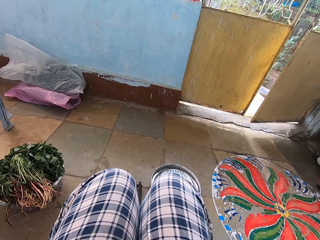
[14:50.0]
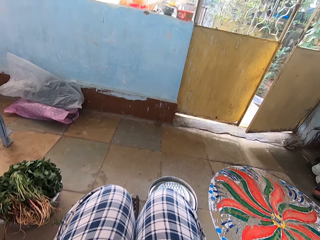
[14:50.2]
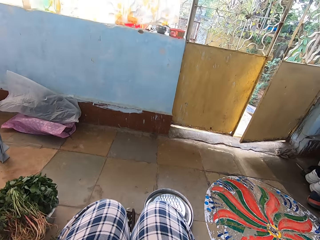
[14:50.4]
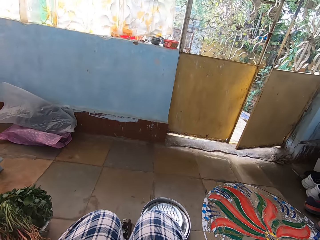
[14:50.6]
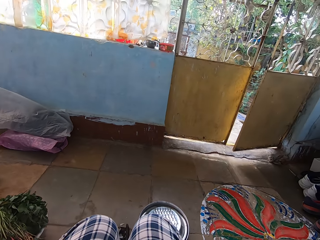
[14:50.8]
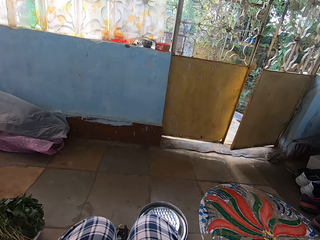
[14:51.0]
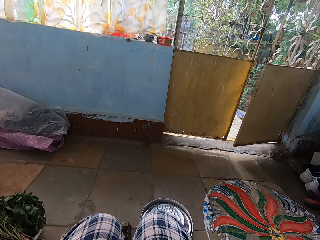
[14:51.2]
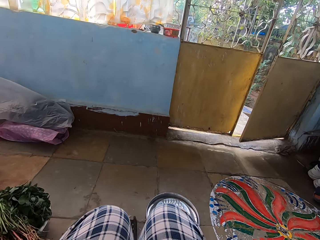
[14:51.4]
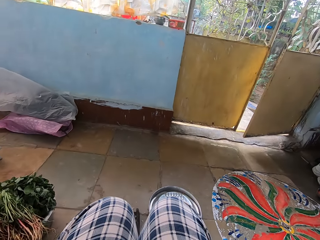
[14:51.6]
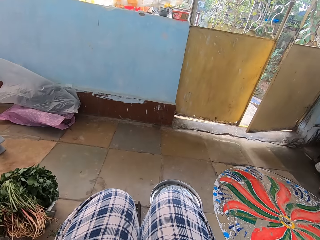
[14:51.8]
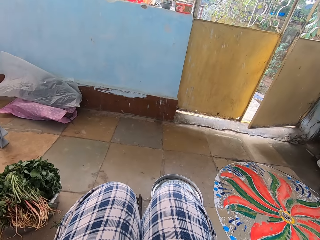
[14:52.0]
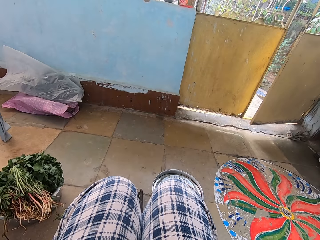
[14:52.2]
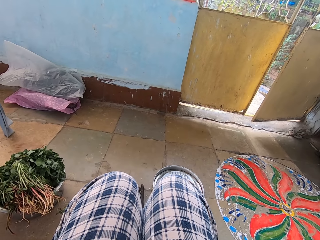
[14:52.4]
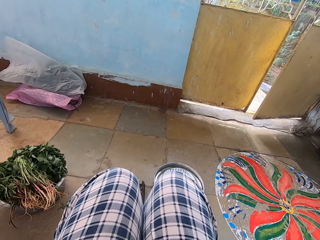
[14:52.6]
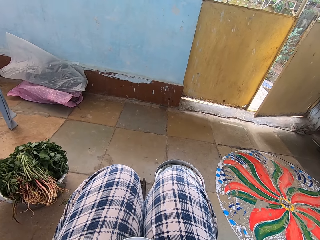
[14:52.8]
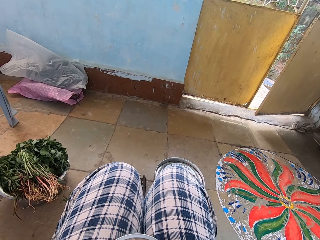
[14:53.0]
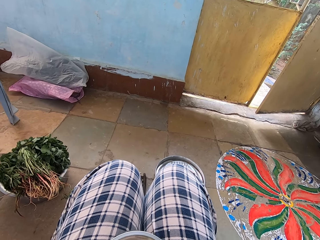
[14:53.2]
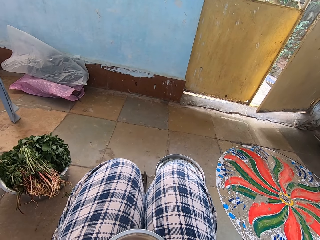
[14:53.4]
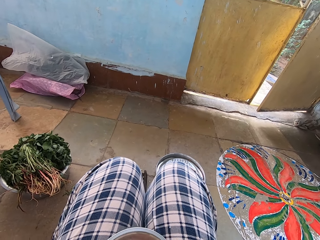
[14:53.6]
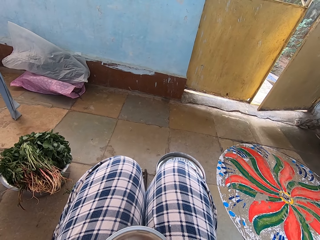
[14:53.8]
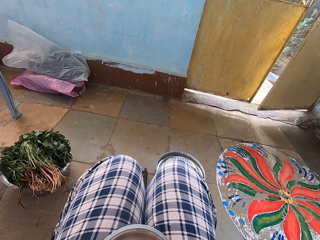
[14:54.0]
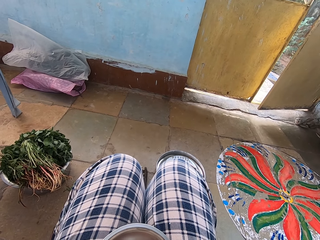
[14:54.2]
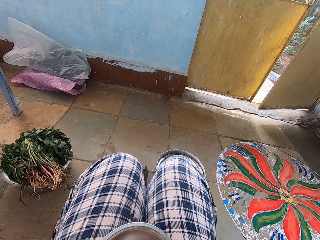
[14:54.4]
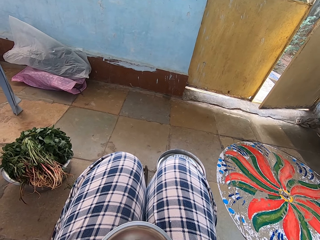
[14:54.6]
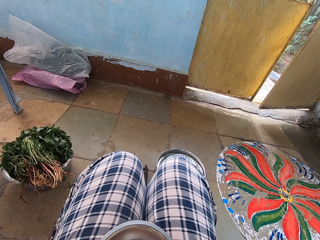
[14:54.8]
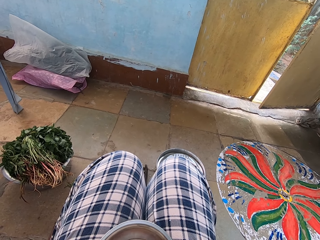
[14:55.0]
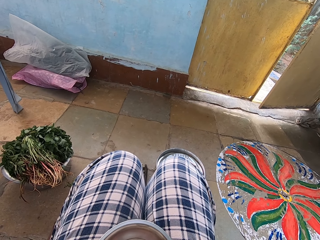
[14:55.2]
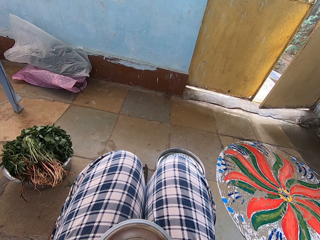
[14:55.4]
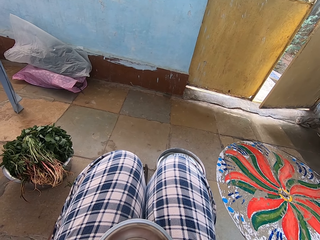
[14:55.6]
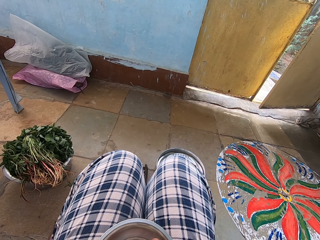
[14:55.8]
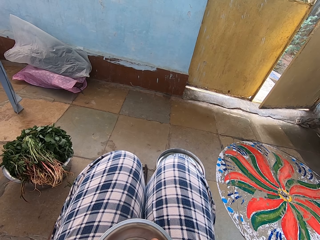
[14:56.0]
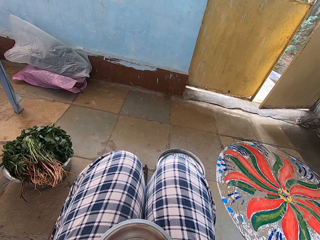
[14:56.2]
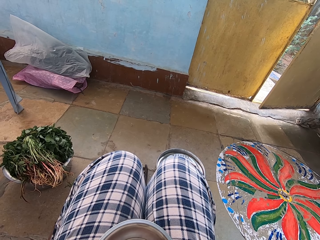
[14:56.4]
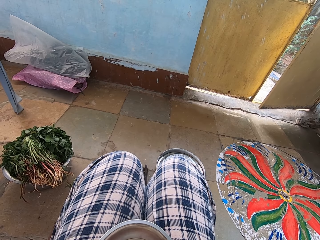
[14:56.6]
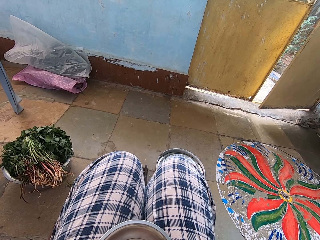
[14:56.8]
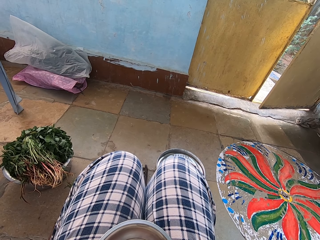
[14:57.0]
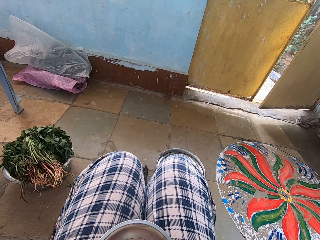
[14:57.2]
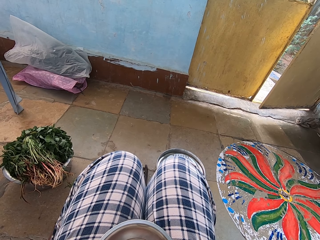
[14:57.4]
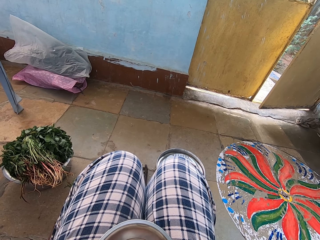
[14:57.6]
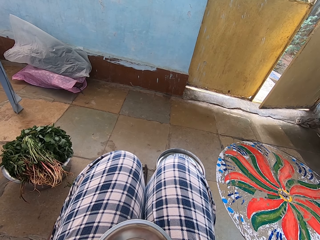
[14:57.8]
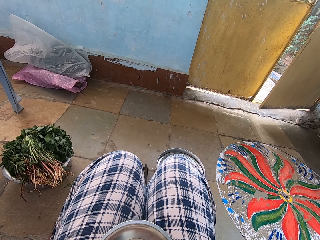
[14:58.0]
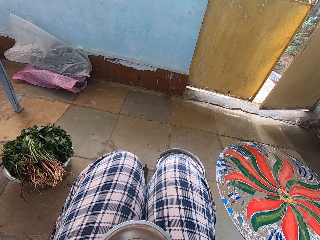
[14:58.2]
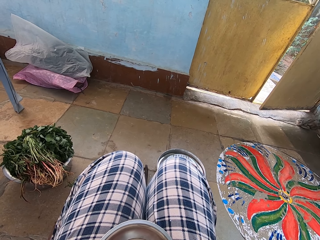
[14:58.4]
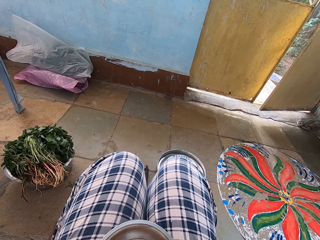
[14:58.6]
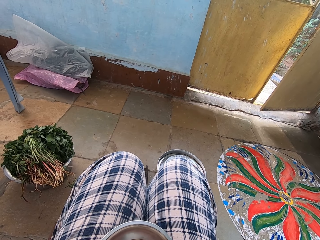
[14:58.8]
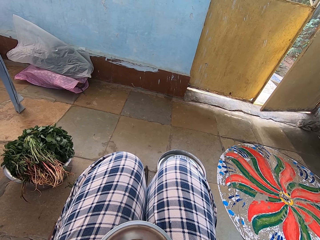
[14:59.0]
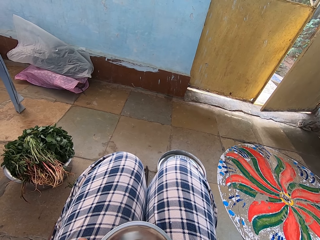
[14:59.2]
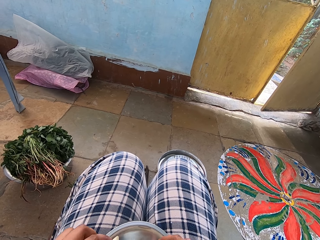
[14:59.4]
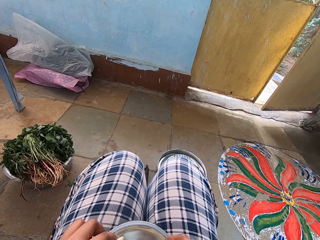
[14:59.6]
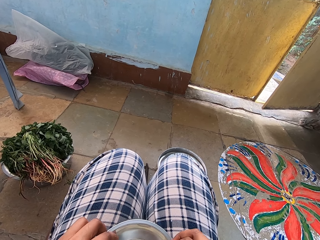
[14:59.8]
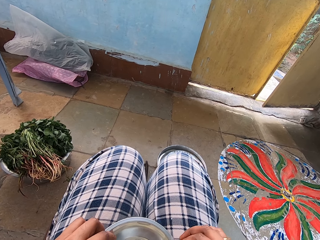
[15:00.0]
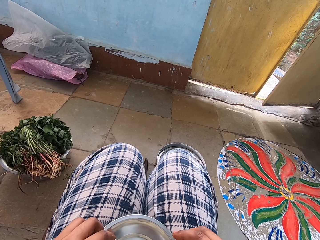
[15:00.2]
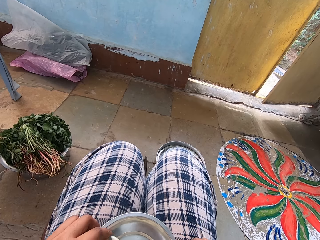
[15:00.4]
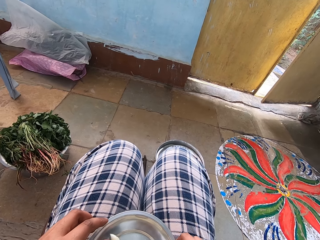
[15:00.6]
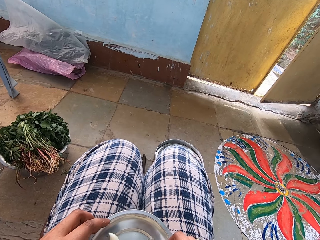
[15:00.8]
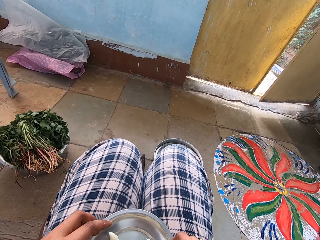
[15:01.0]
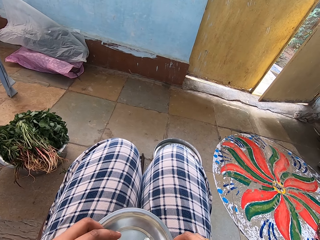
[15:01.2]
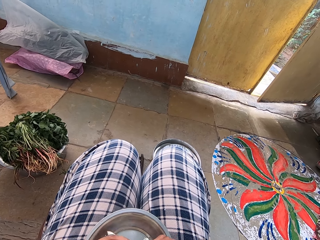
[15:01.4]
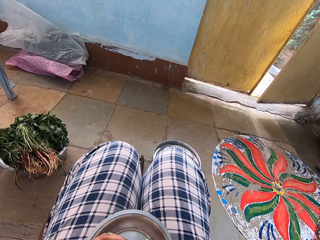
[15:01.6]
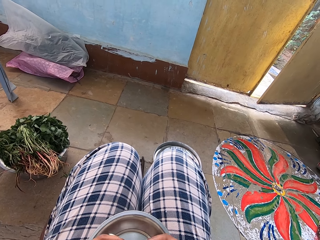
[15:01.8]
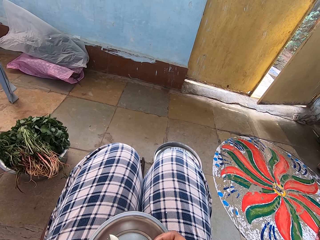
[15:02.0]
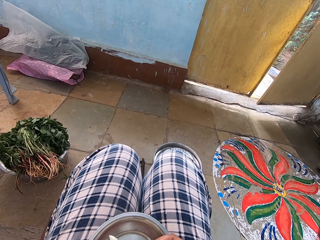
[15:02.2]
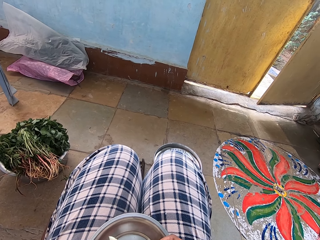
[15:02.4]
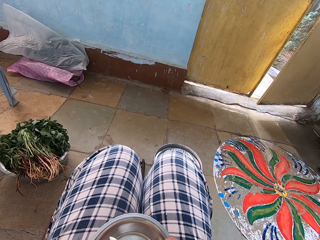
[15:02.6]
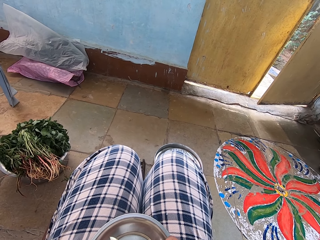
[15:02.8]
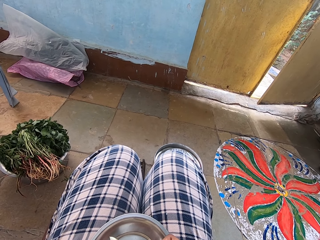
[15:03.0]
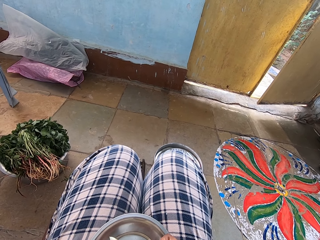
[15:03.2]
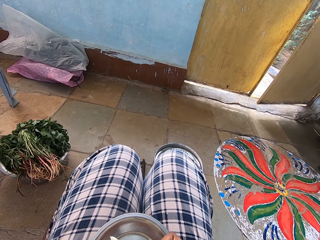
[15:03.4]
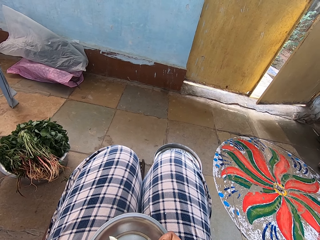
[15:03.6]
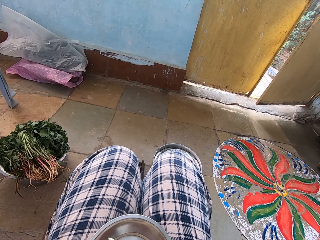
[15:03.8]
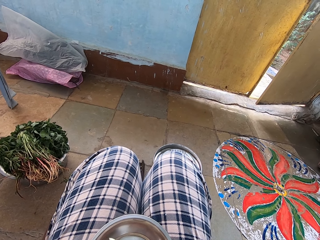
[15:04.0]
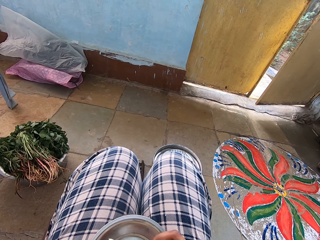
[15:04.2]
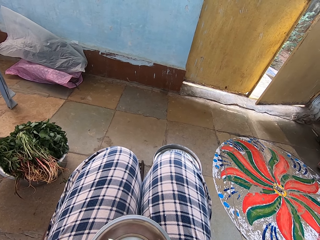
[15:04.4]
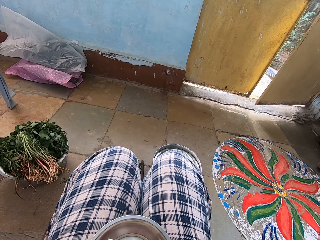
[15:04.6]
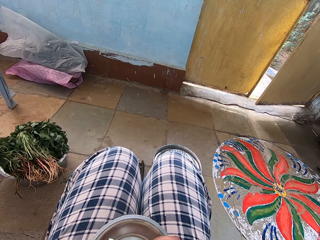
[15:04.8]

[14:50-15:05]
The camera wearer looks around the room. They peel garlic cloves. They place the garlic on the plate. They peel the garlic cloves.

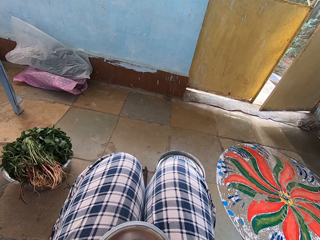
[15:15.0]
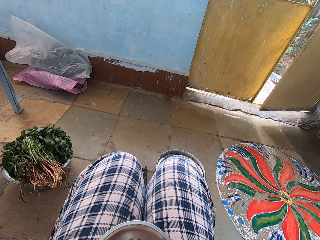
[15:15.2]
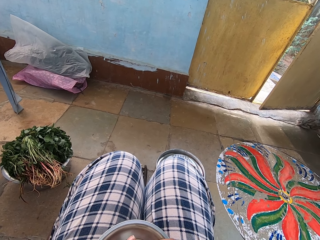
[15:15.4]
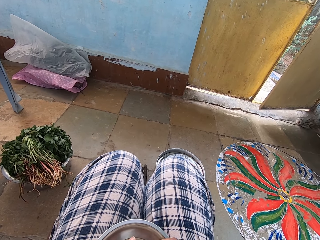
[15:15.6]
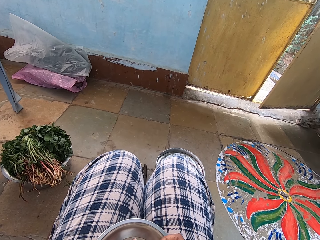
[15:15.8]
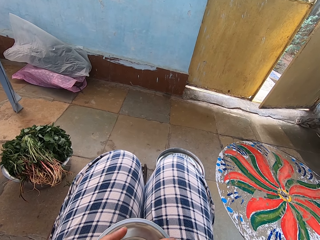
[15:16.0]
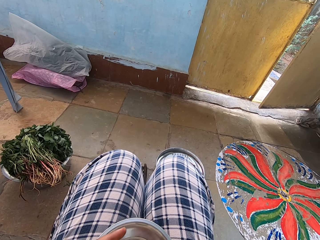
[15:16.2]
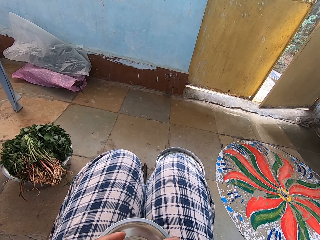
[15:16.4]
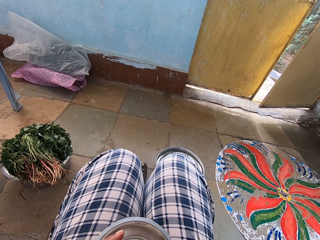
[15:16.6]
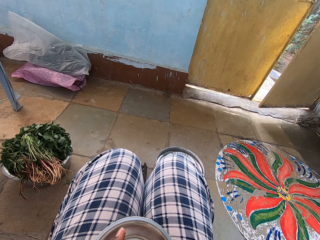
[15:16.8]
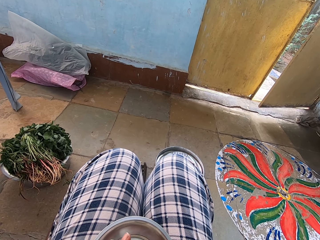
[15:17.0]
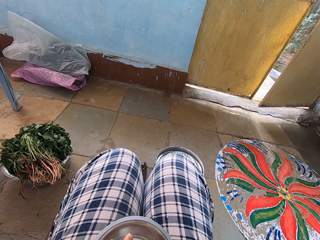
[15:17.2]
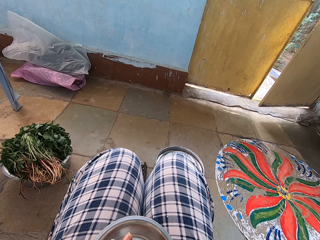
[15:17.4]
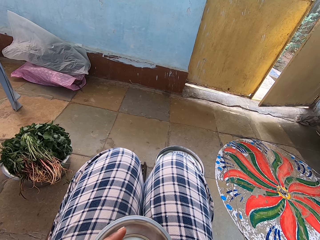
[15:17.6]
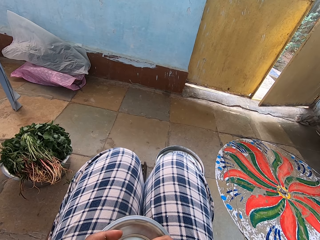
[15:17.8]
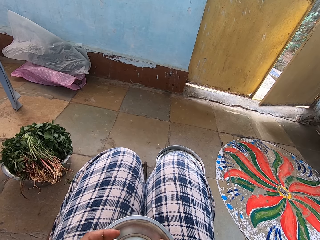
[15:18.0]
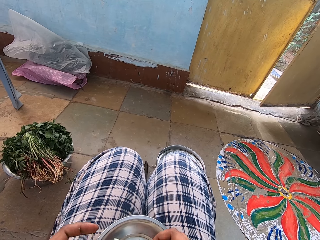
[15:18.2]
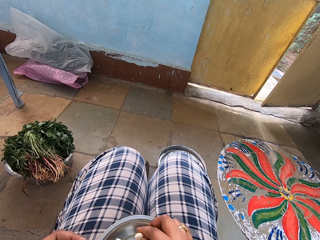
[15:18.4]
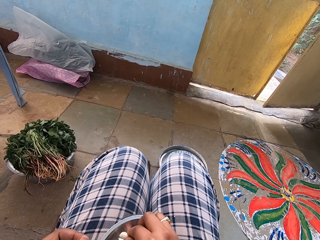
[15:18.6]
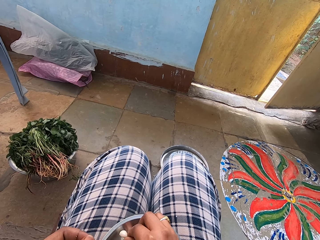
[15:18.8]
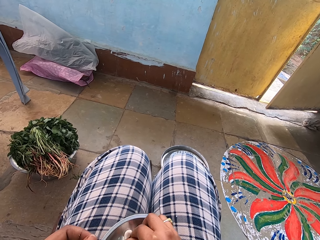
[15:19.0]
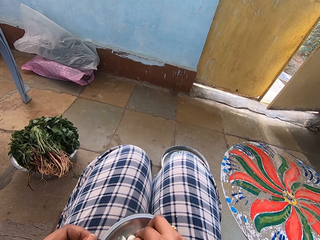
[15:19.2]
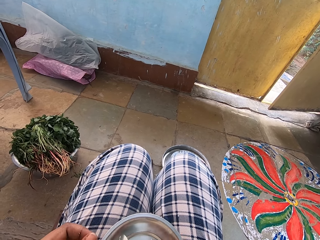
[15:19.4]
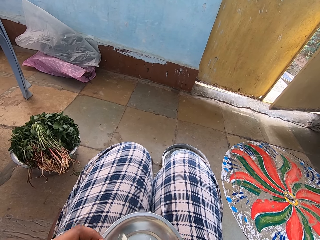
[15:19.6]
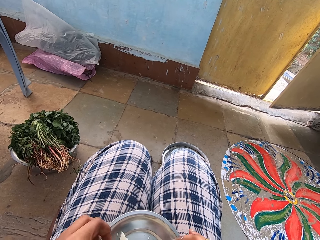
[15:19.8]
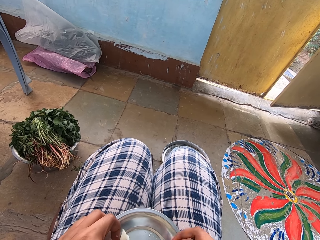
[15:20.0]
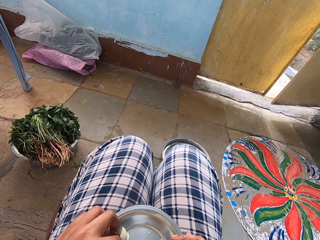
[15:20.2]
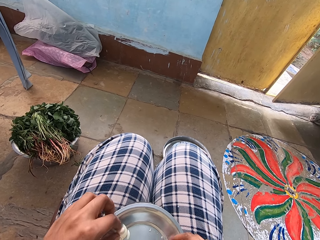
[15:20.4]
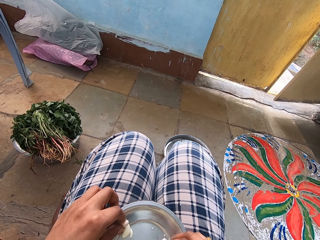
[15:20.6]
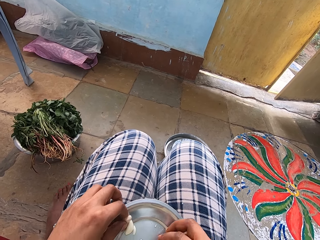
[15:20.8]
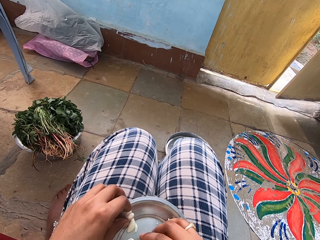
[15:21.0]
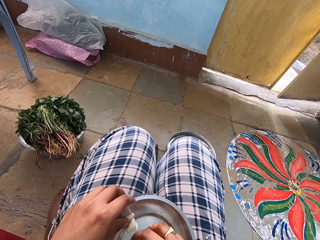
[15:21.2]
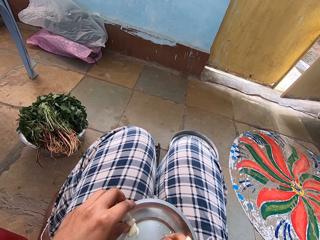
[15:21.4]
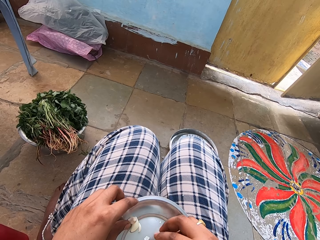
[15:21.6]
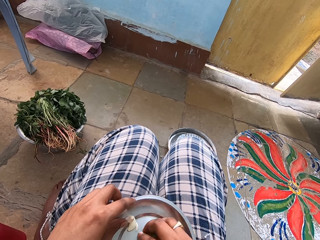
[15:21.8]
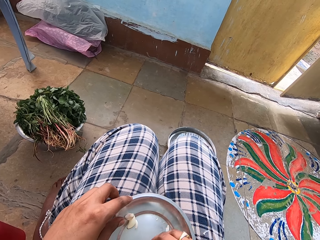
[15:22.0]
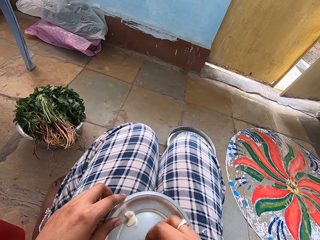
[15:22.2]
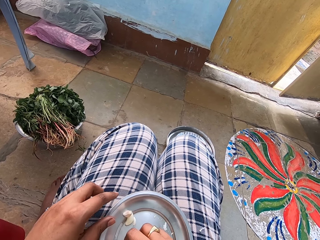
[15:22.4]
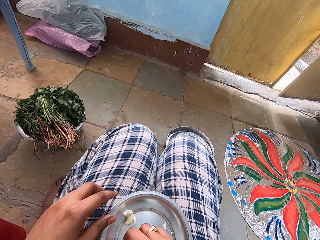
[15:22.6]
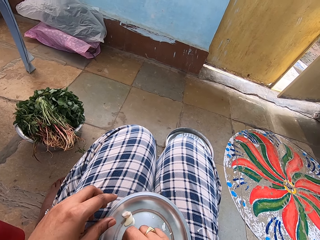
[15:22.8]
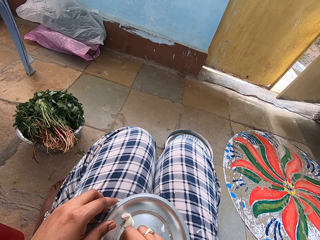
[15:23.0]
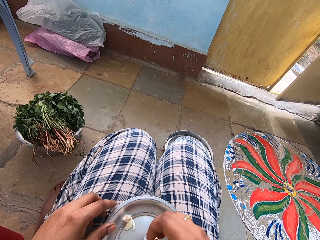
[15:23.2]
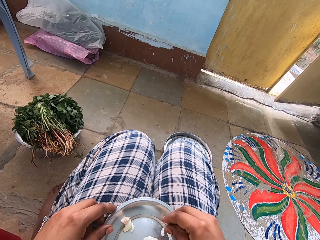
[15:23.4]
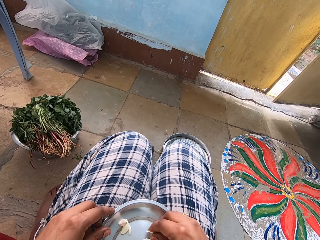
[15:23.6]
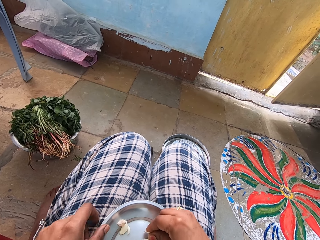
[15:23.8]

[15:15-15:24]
The camera wearer places the garlic on the plate. They peel garlic cloves.
